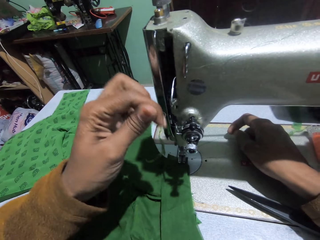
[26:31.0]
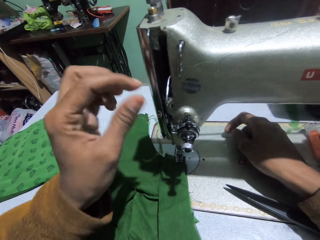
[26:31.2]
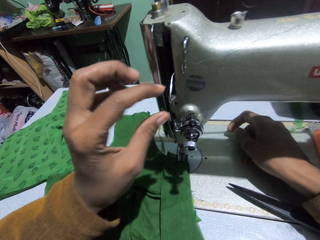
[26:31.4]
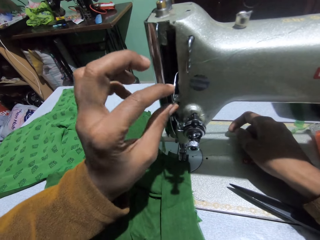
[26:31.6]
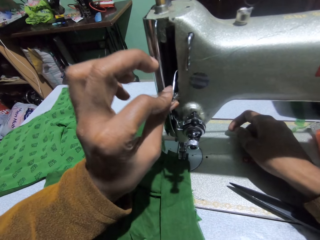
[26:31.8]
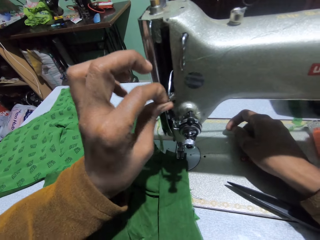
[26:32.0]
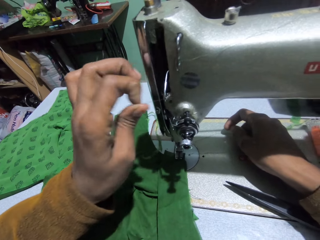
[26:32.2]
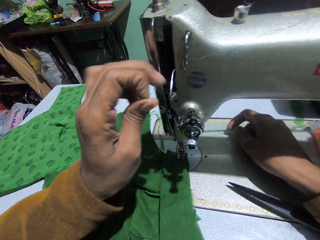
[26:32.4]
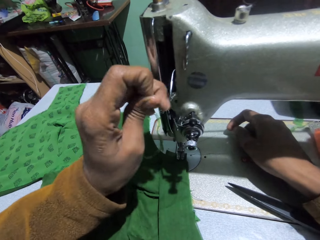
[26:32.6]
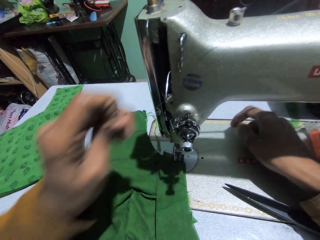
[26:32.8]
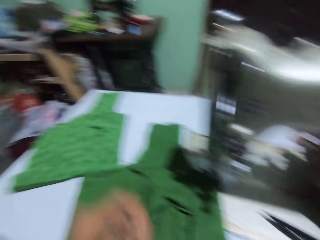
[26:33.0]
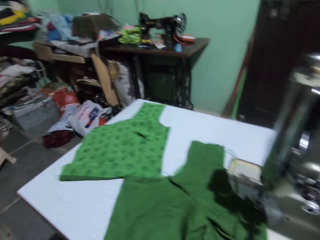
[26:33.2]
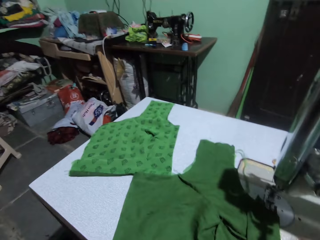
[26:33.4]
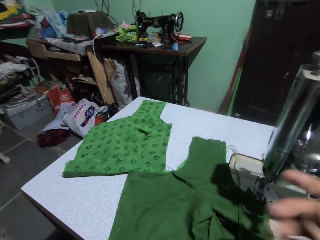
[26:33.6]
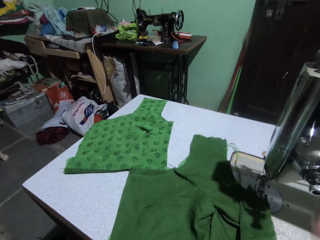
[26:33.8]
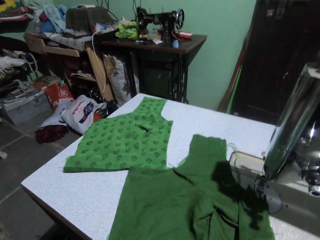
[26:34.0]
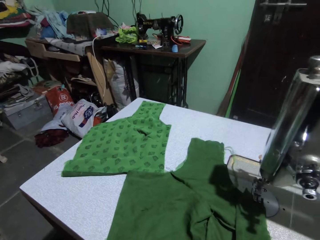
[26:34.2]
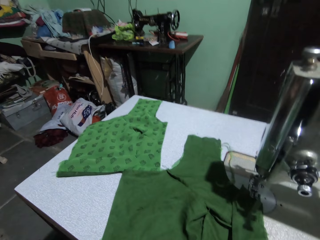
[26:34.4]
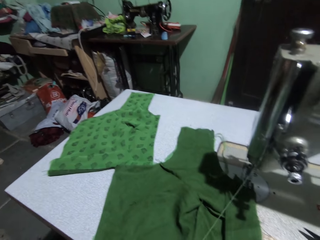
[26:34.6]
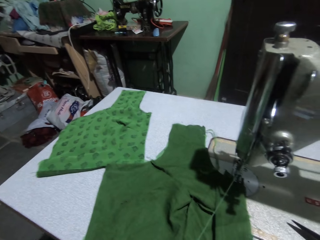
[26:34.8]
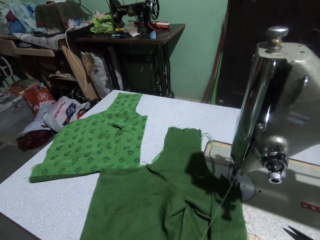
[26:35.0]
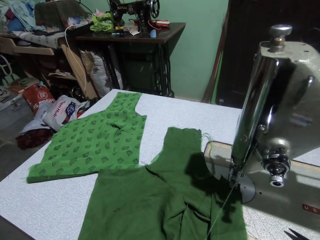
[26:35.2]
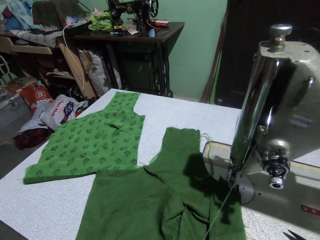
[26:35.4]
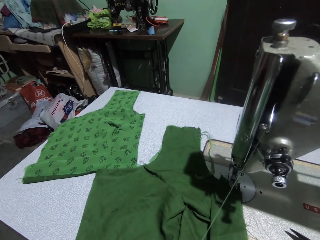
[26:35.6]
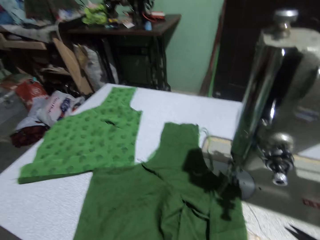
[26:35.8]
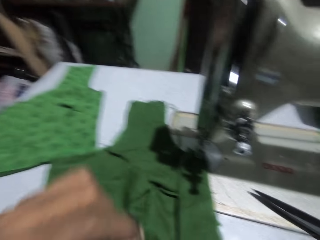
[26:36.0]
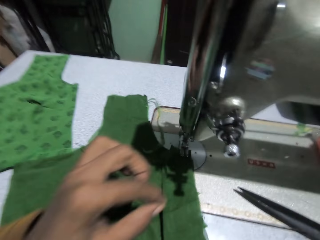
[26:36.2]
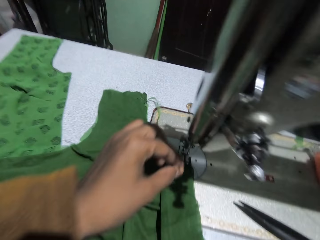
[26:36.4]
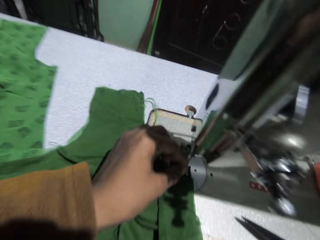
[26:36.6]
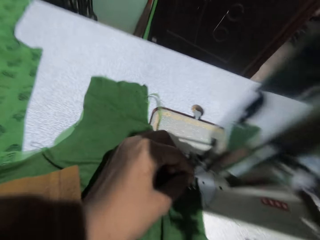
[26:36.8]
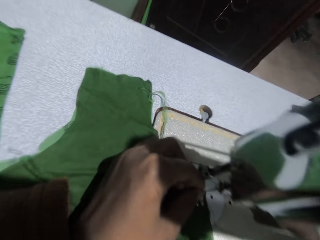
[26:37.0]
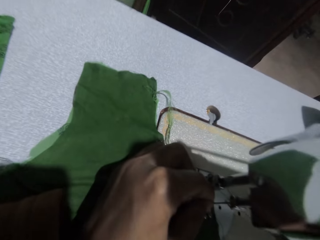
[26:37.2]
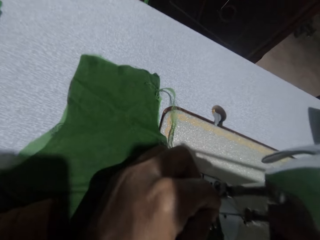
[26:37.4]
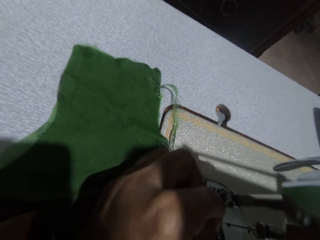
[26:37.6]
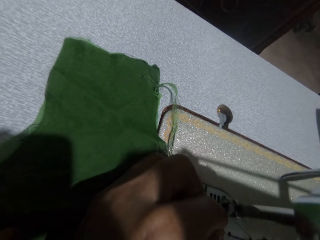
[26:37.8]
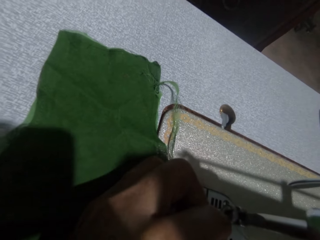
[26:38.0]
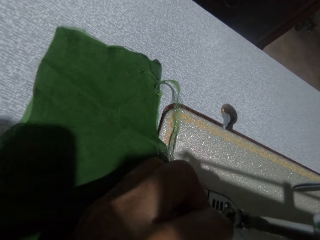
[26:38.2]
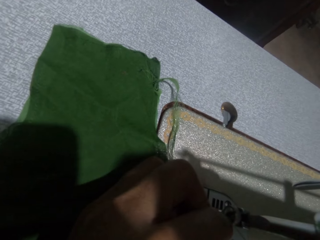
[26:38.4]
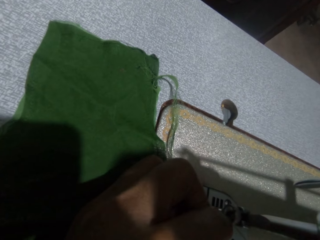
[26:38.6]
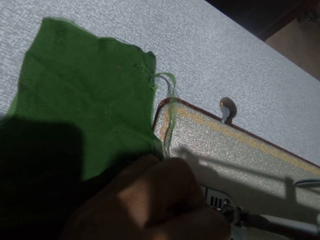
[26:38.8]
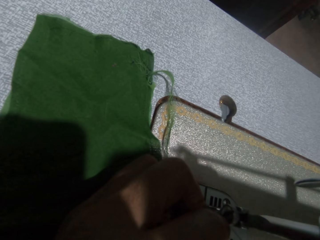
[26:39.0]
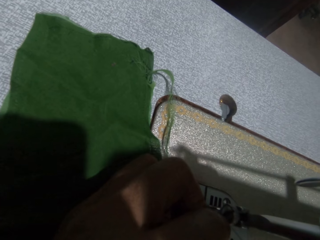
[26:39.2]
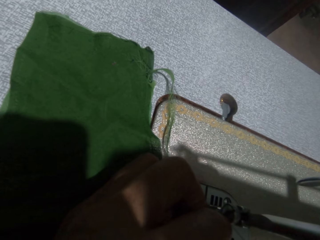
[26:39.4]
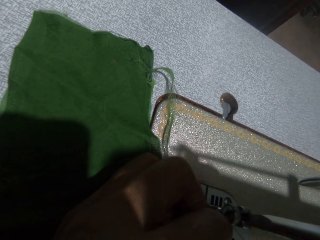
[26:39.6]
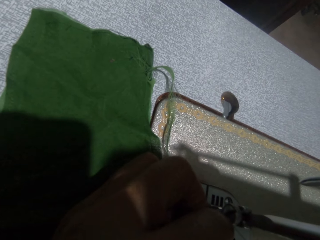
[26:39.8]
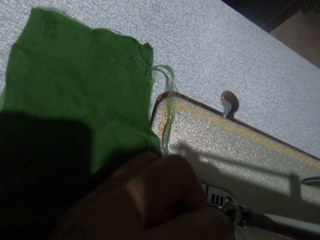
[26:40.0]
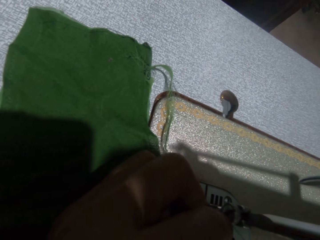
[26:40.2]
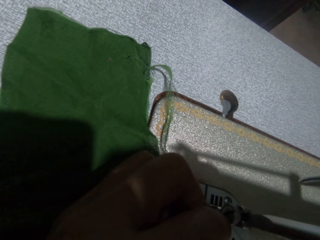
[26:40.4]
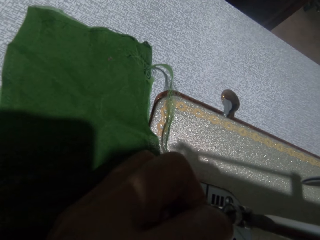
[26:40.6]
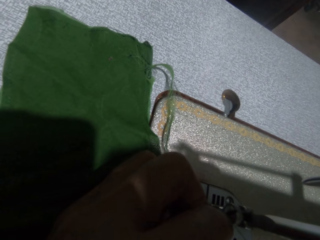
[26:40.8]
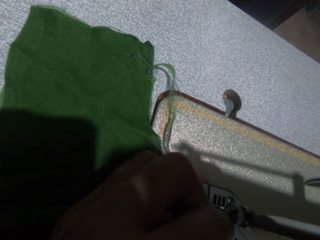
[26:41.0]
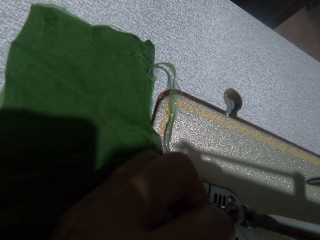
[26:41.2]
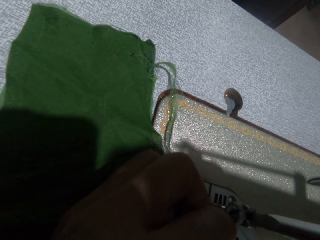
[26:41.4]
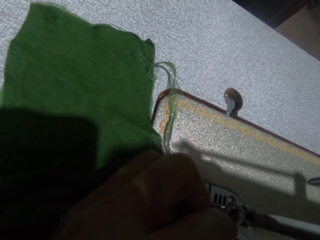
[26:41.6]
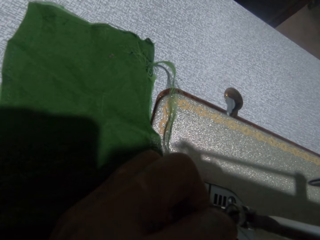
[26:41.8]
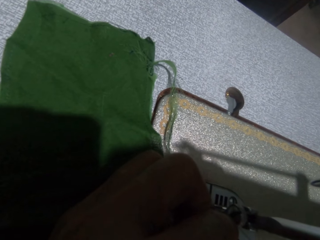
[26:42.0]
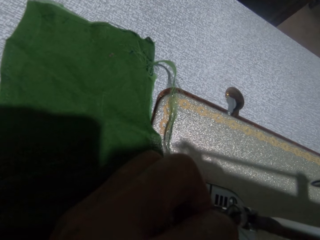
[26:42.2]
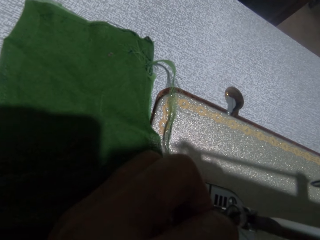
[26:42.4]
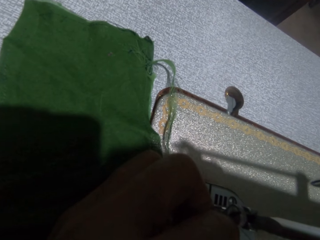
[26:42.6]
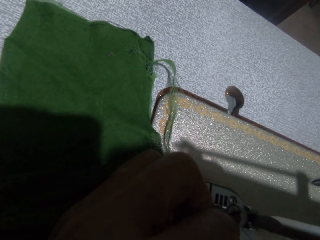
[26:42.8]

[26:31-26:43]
The camera wearer inserts the thread into the needle in the sewing machine.

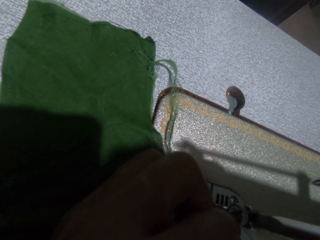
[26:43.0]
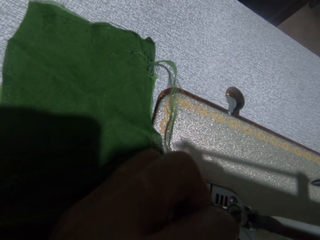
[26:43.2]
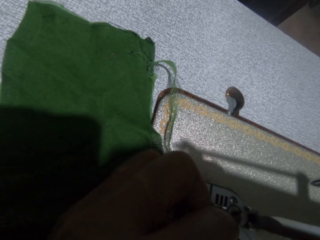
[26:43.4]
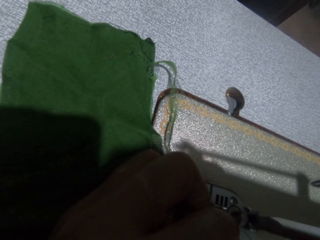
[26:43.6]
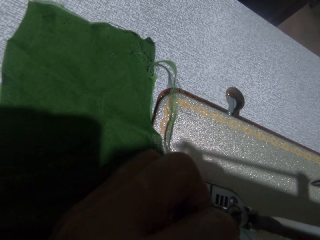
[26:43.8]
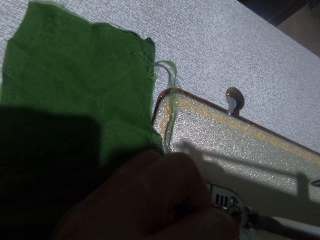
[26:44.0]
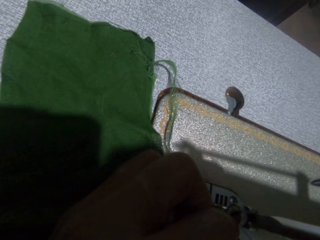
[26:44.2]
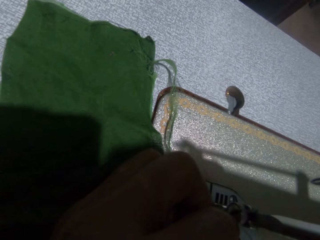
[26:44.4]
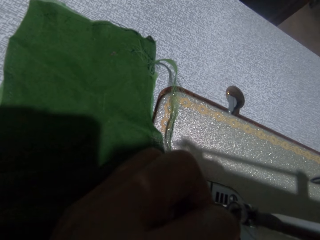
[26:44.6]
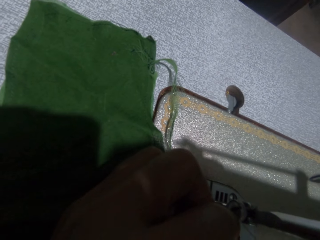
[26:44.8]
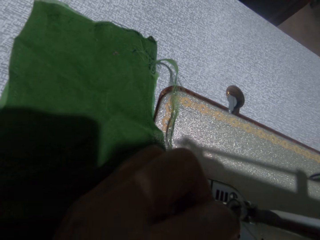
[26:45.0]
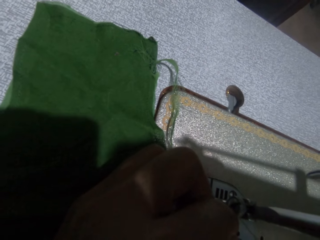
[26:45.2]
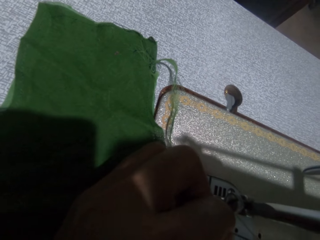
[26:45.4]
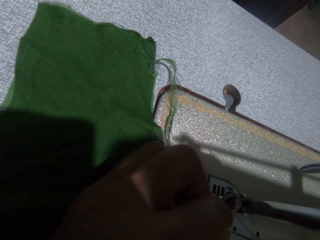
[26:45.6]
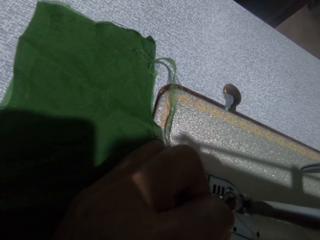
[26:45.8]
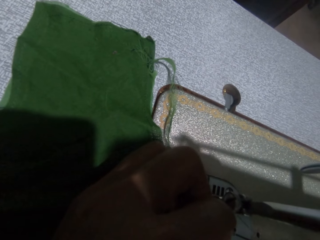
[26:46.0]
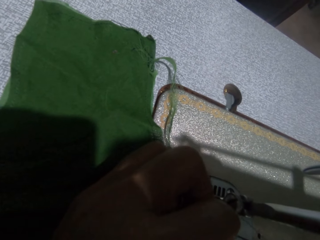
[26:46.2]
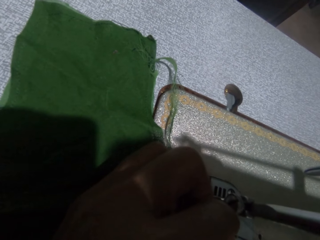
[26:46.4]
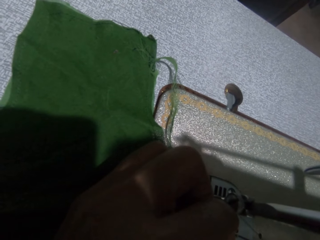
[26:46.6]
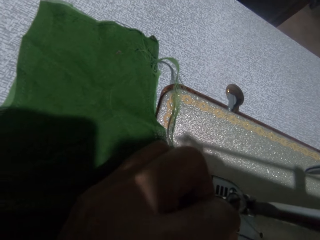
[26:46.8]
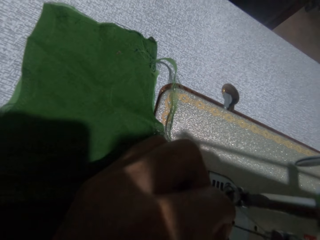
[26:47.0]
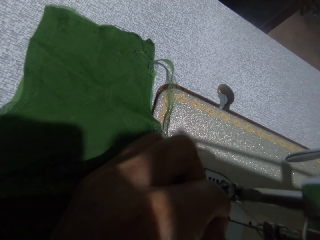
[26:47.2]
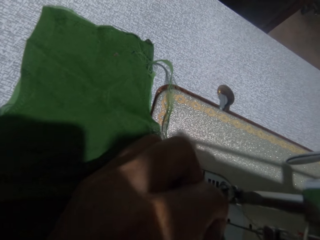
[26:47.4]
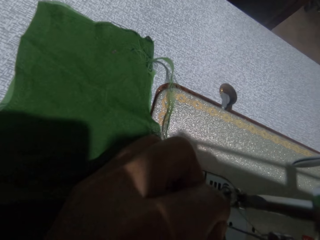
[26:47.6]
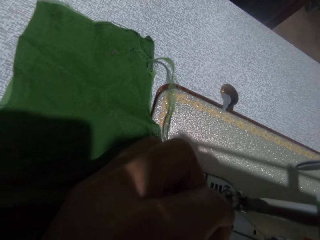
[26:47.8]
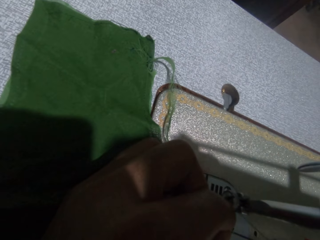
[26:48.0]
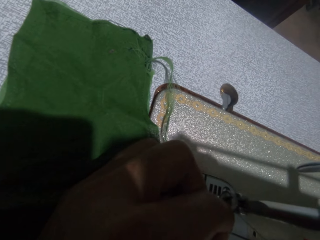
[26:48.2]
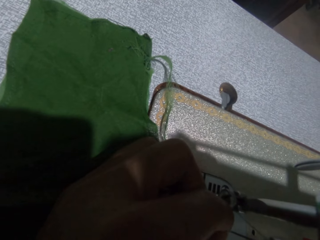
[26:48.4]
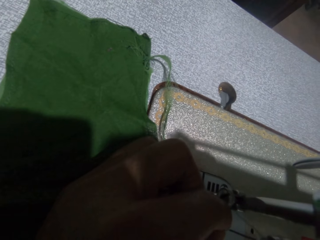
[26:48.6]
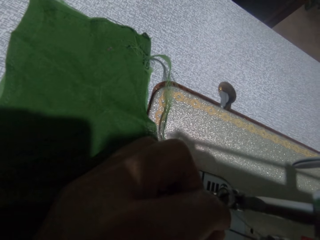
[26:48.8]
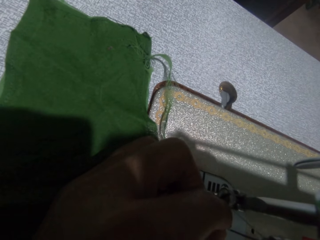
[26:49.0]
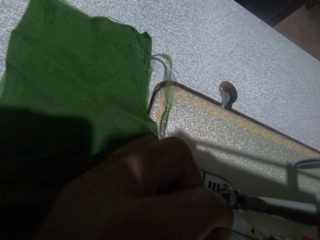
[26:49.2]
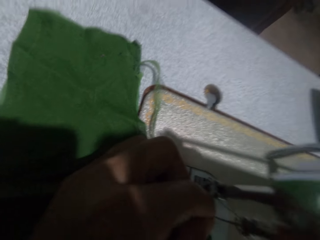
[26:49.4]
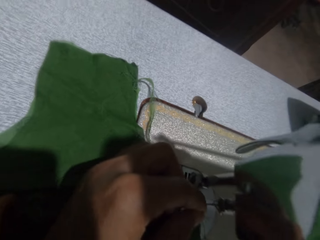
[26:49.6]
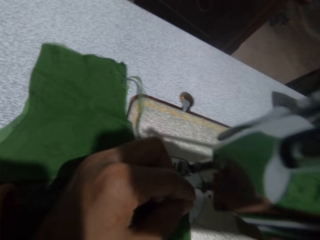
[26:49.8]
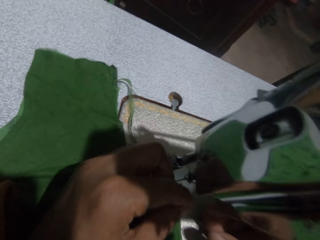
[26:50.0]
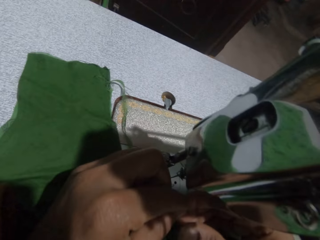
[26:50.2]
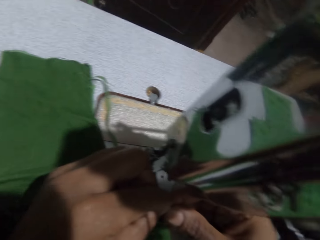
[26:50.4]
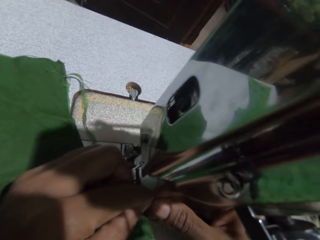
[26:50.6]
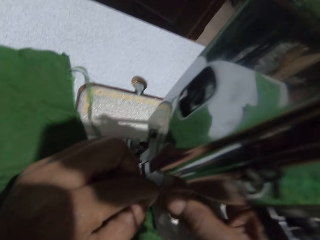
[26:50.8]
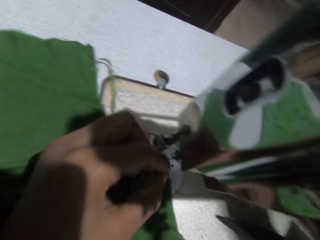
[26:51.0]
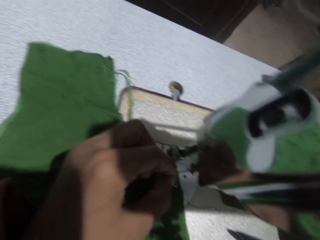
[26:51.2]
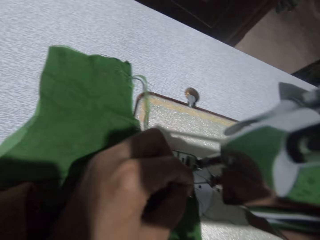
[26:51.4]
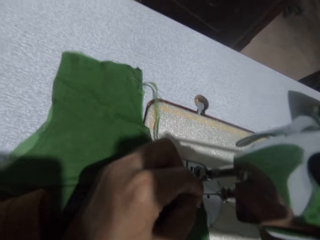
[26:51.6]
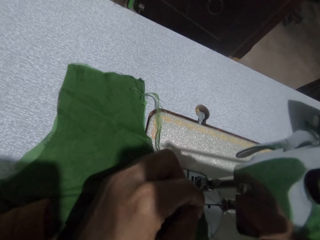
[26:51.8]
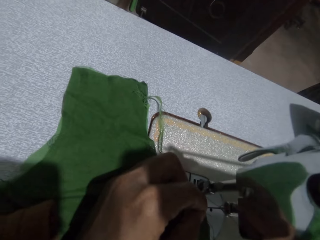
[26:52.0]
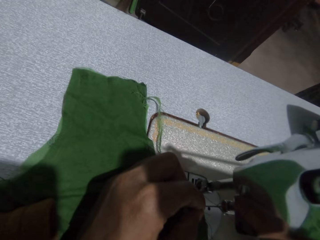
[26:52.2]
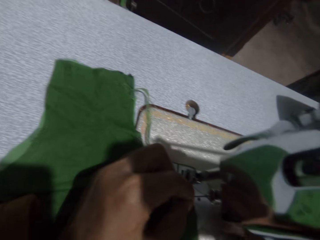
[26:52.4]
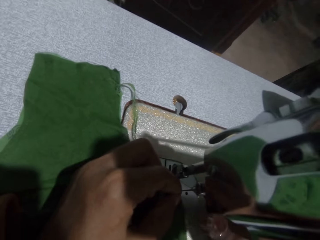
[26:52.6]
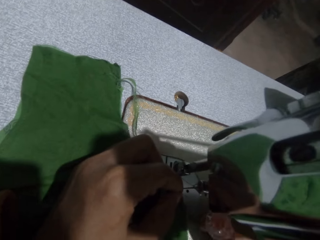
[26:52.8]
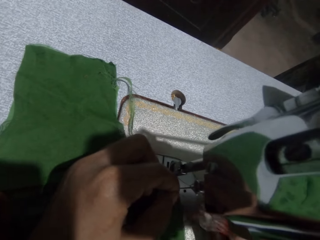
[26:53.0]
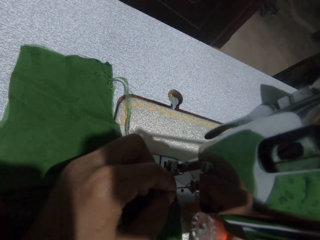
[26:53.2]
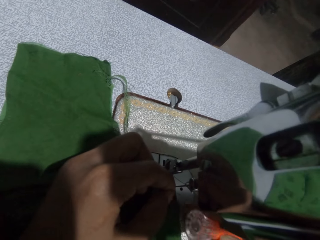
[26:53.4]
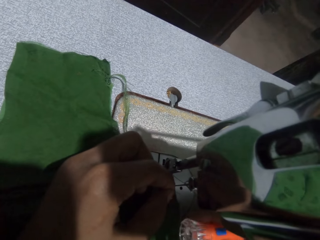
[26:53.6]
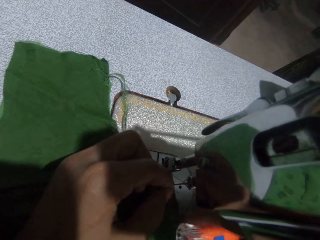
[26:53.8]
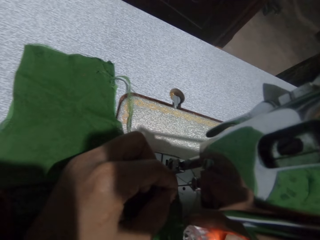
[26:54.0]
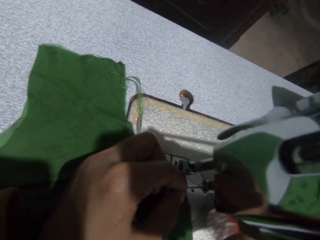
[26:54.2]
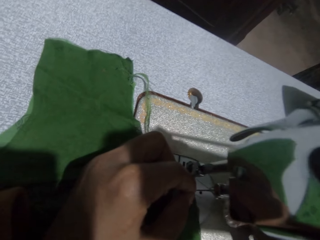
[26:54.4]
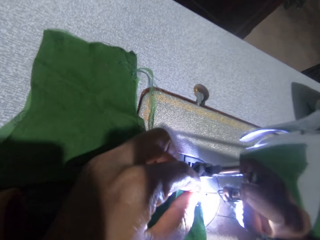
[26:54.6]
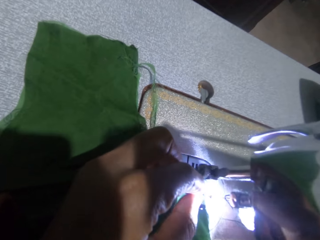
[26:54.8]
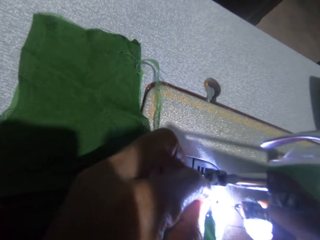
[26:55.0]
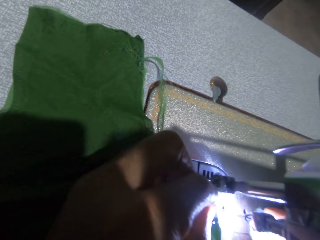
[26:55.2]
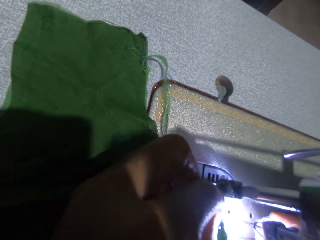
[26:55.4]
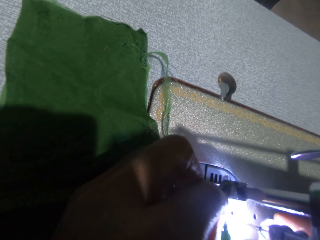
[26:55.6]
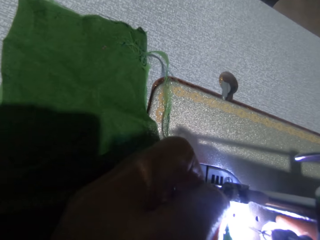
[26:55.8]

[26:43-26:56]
The camera wearer switches on the torchlight.
